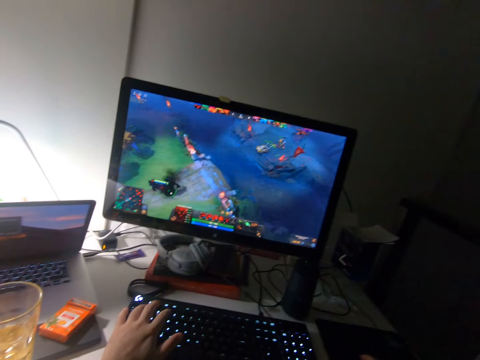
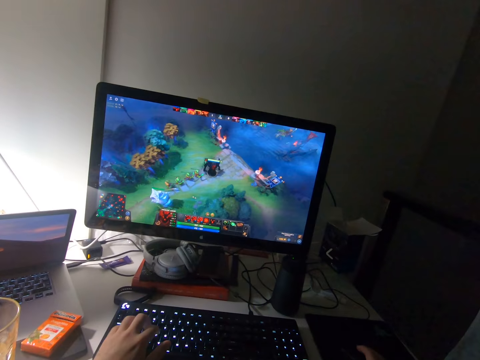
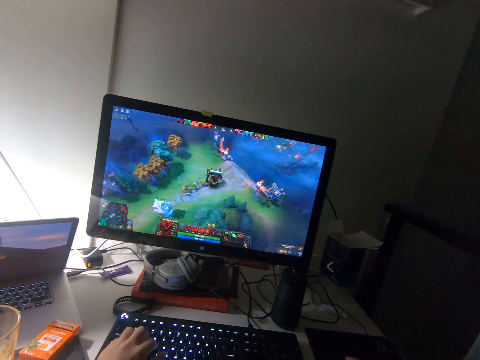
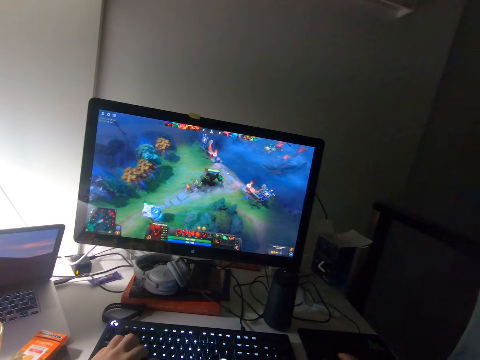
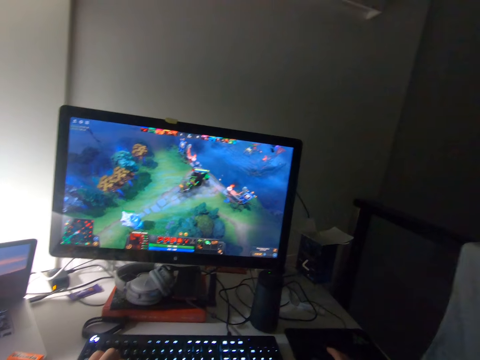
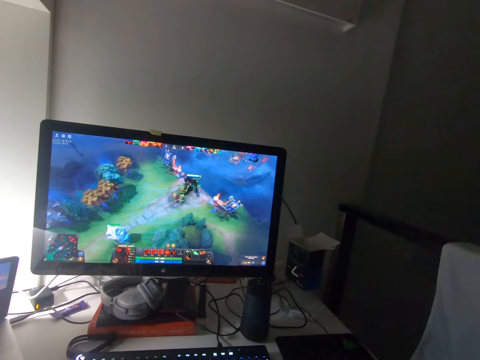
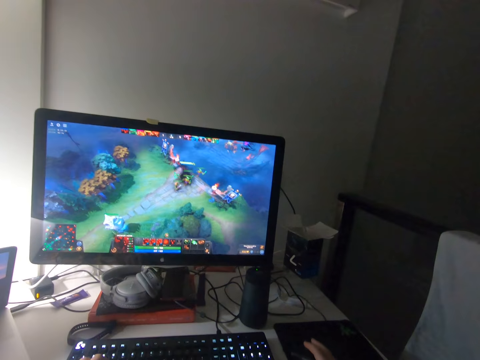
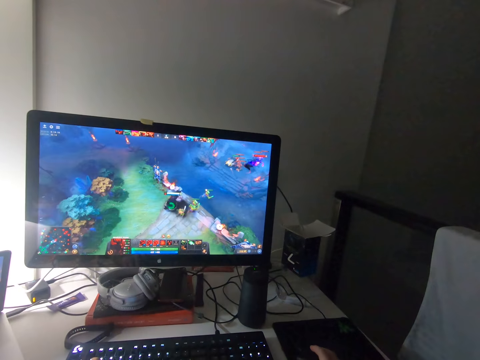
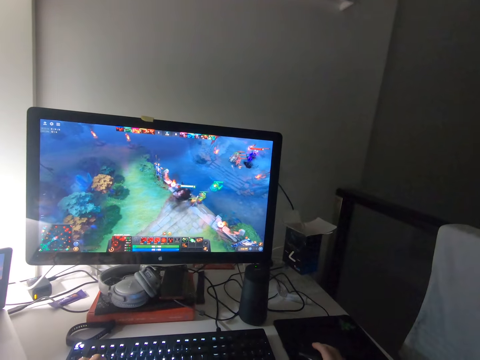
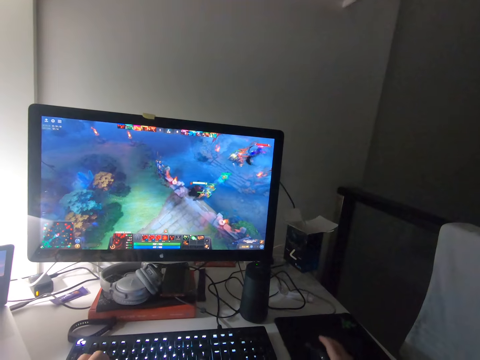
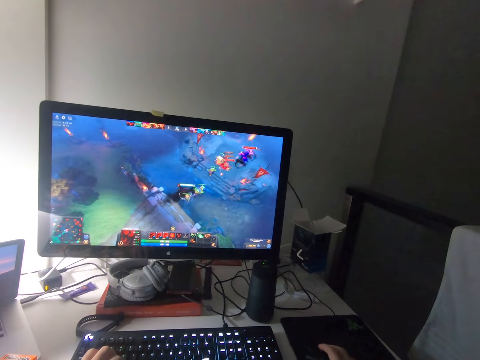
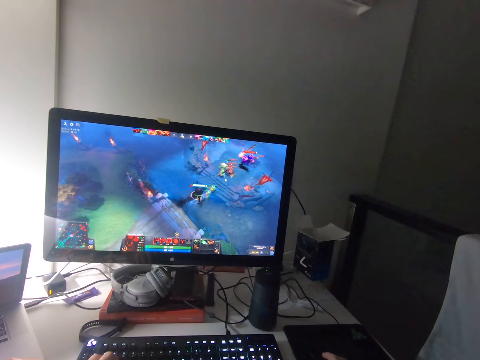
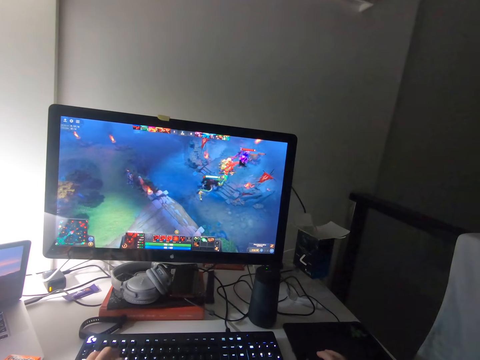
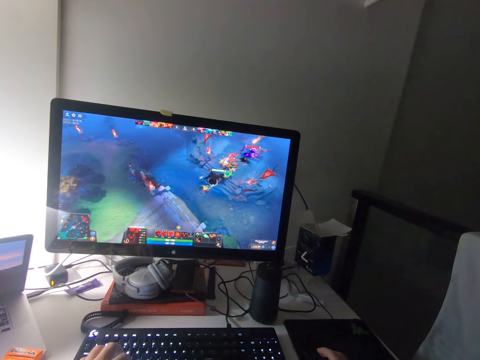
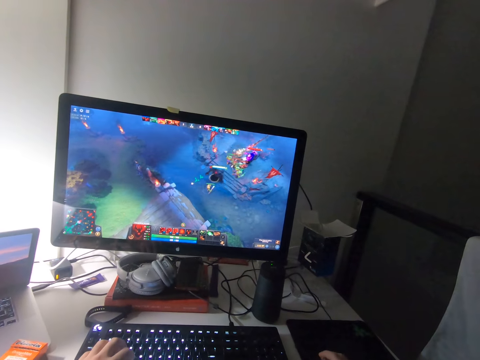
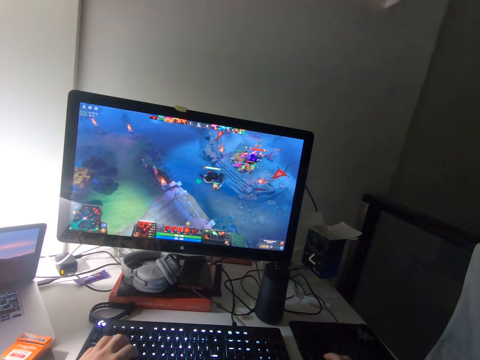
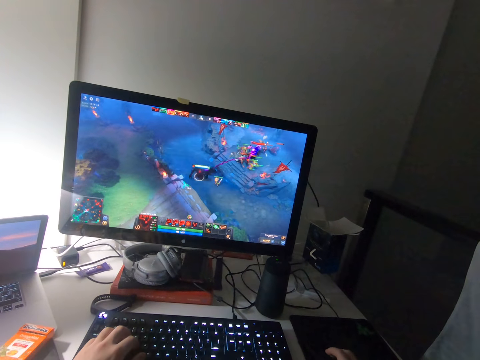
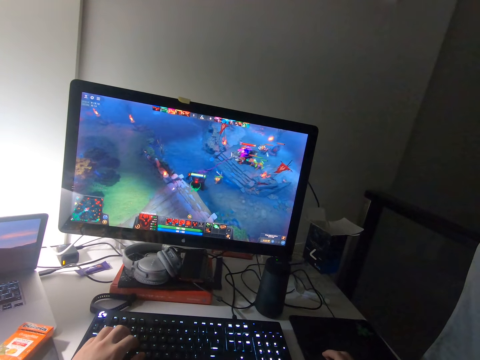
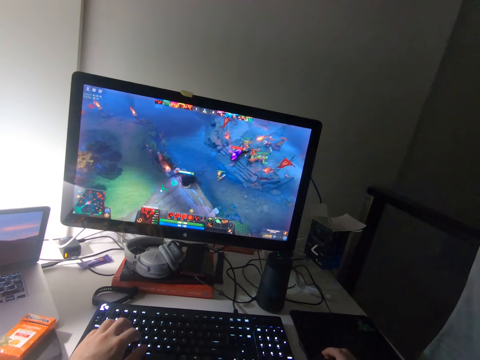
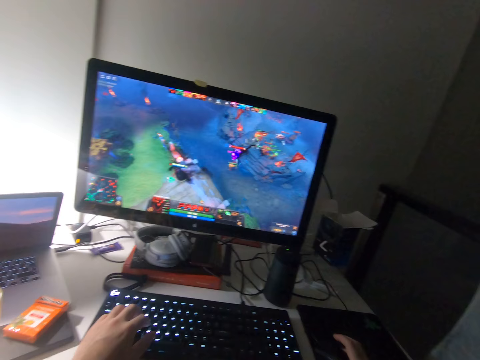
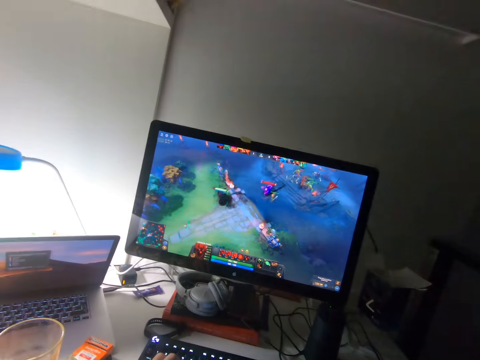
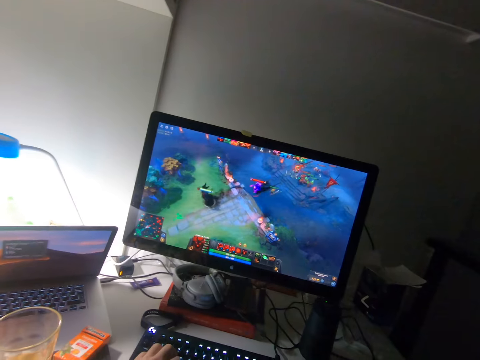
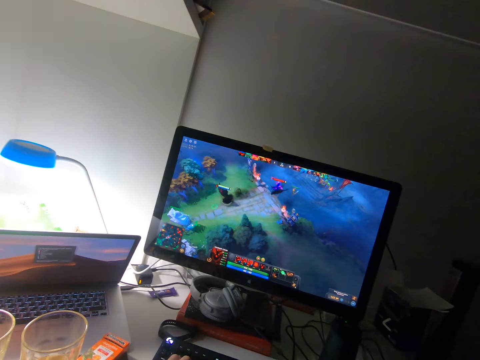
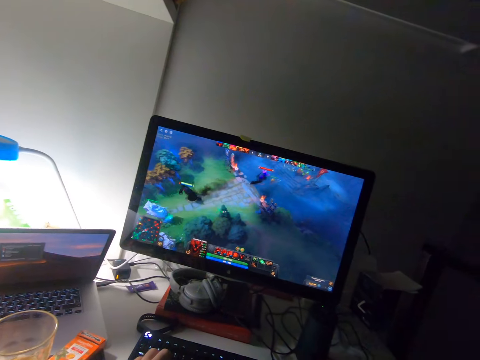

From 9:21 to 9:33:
The camera wearer operates the keyboard. They press the mouse.

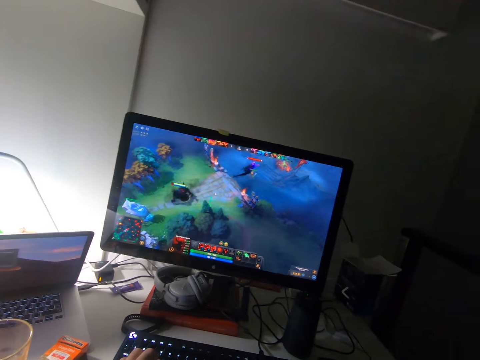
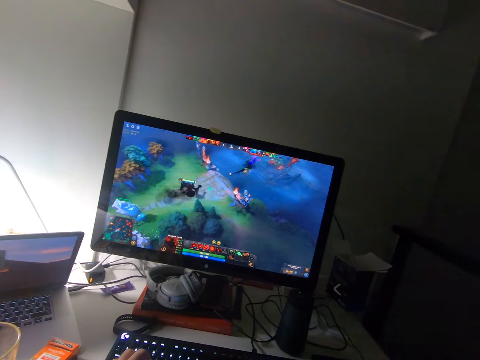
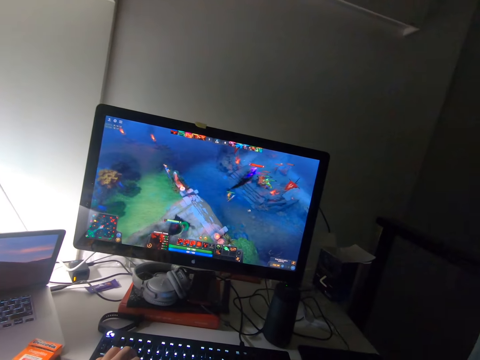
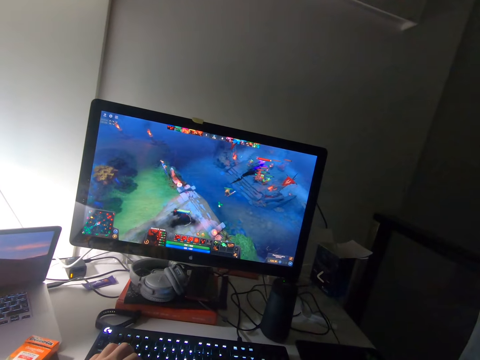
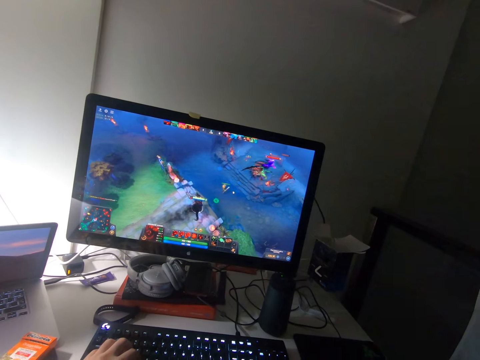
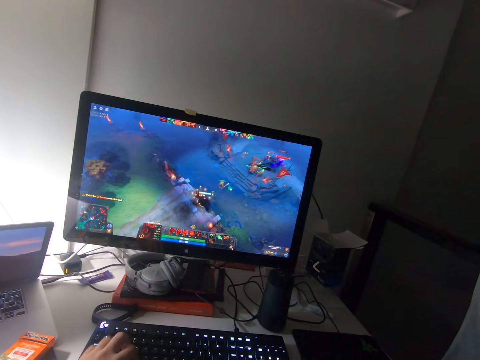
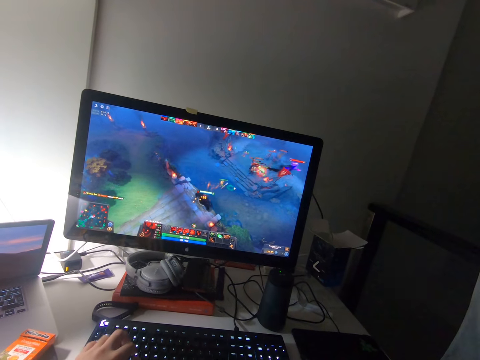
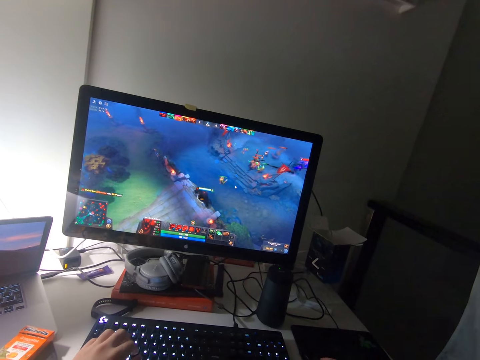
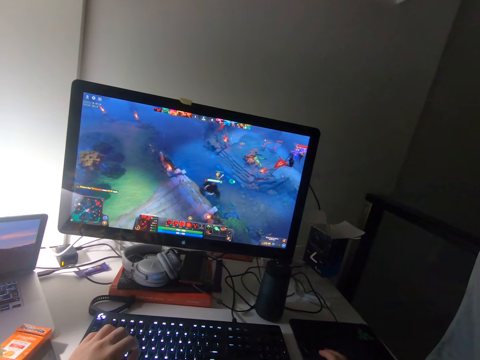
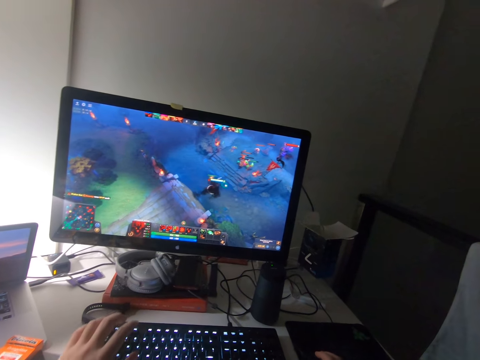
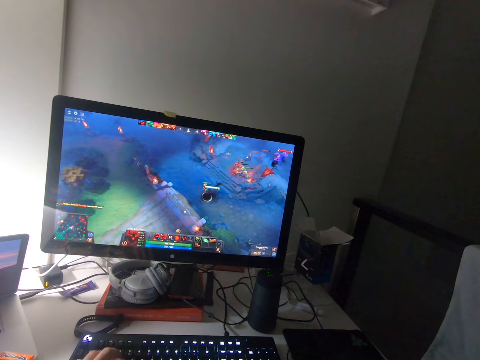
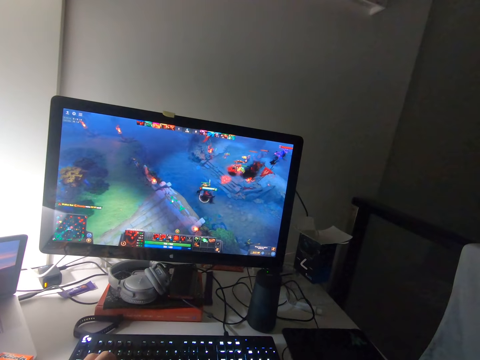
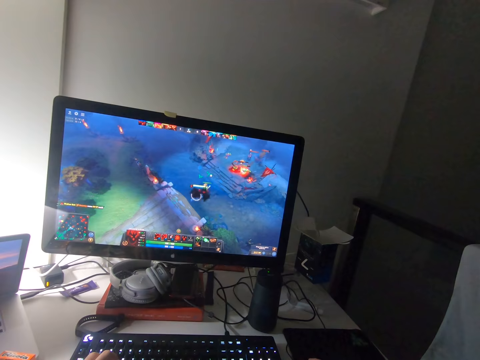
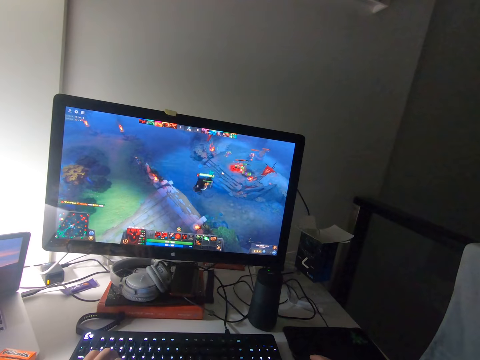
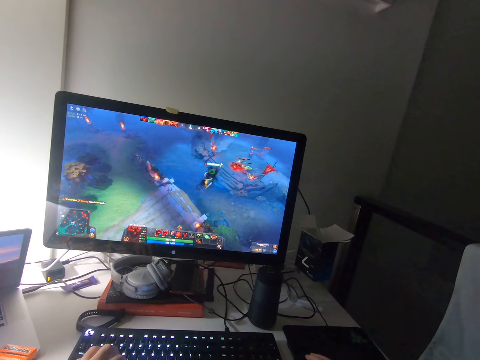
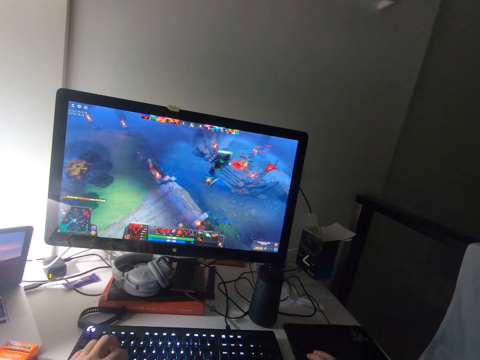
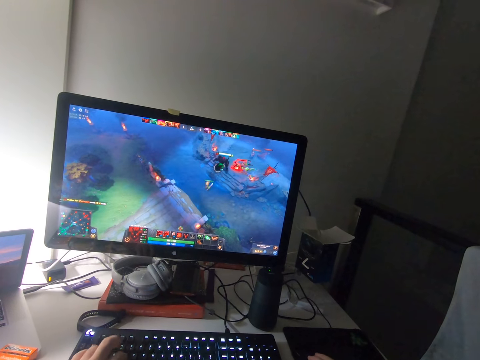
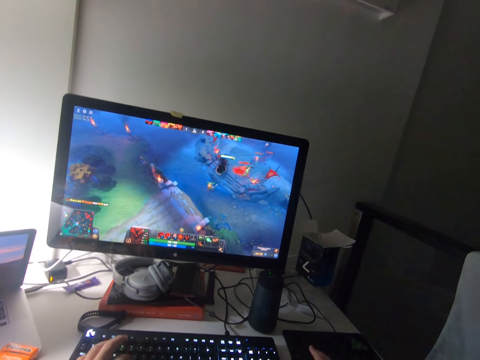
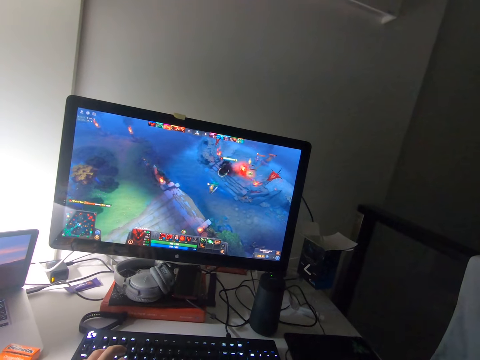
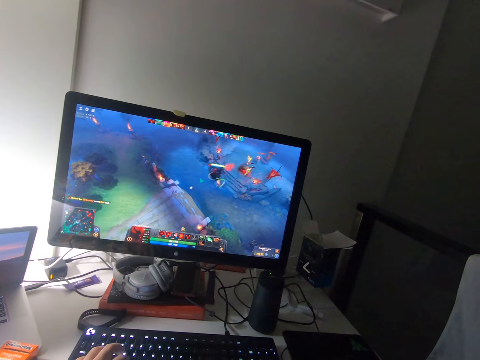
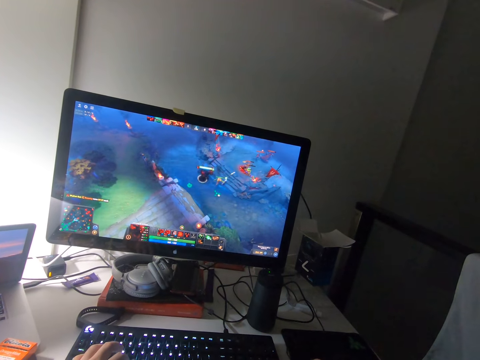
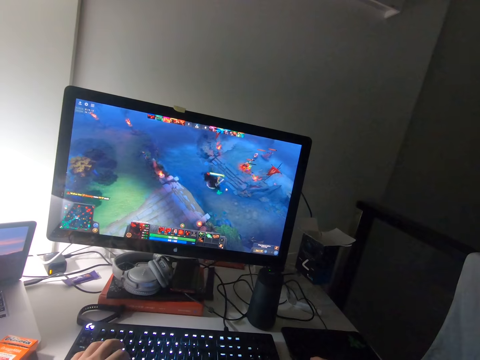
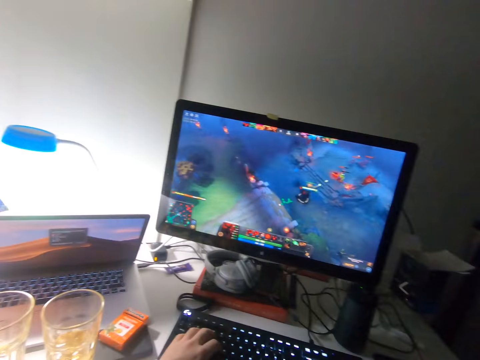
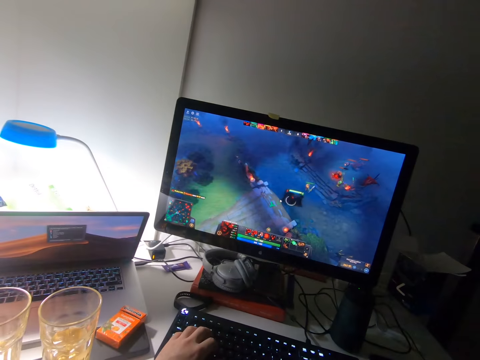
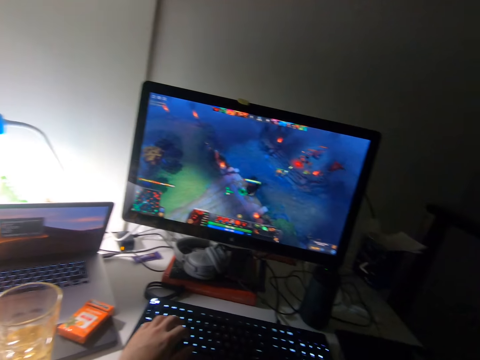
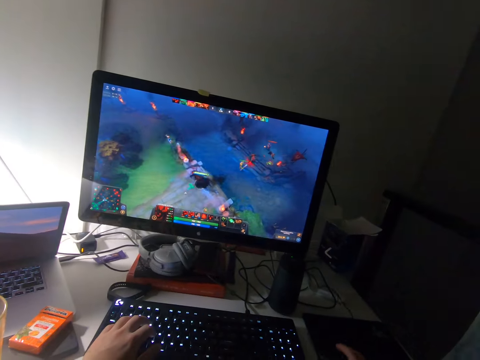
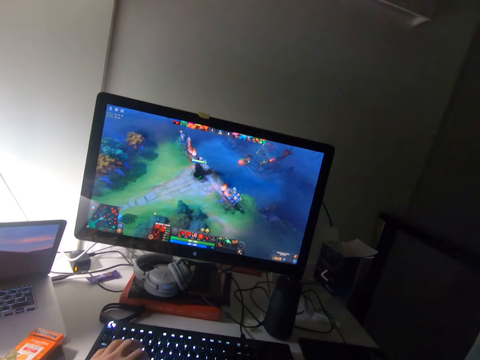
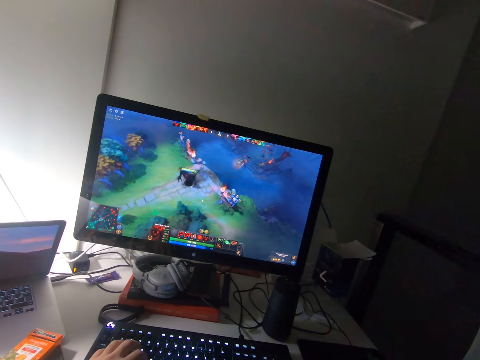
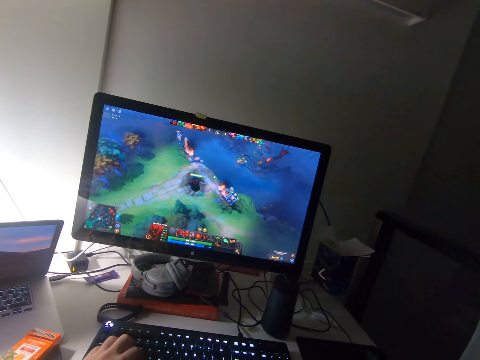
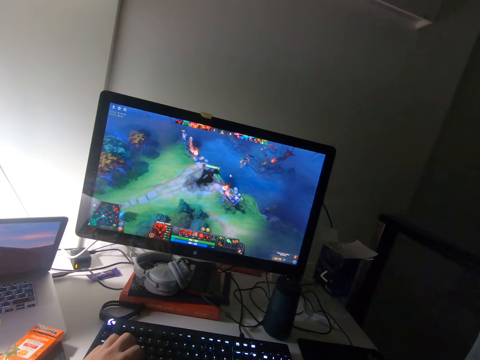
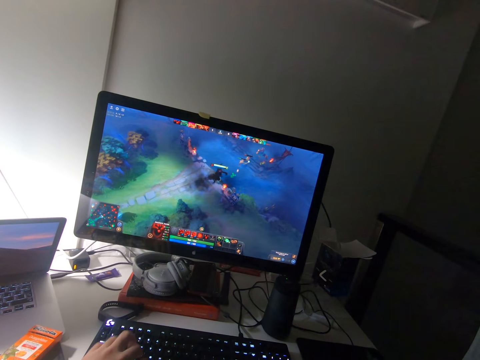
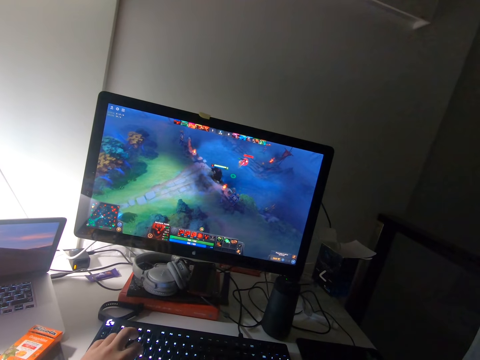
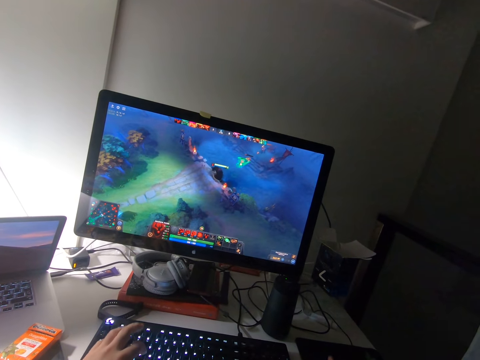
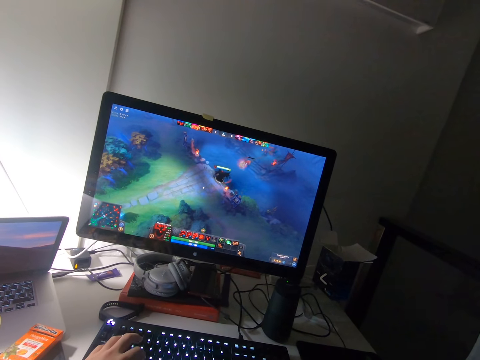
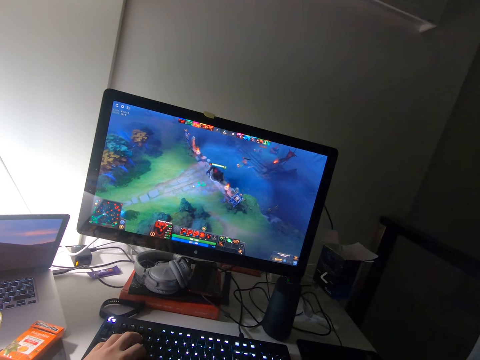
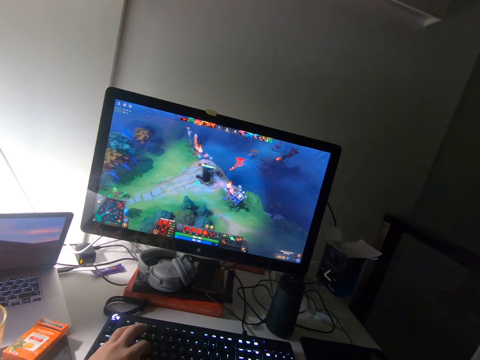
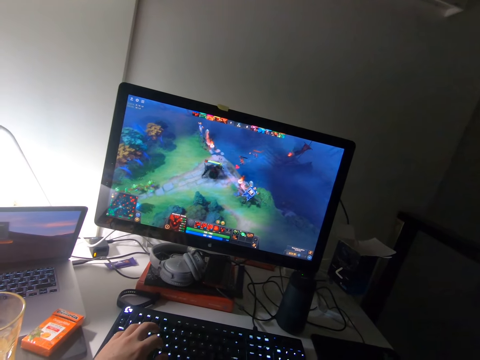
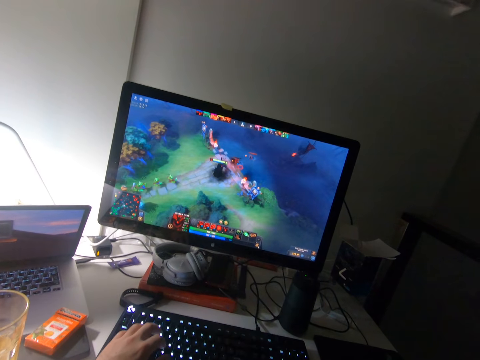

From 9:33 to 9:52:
The camera wearer operates the keyboard. They press the mouse. They operate the keyboard. They press the mouse. They operate the keyboard. They press the mouse. They operate the keyboard.
